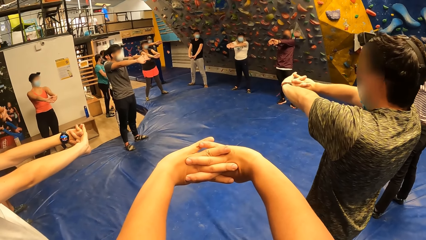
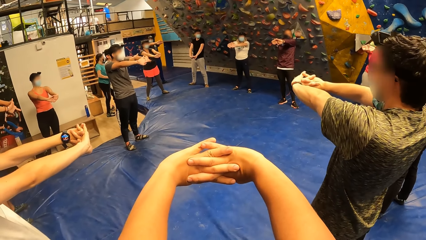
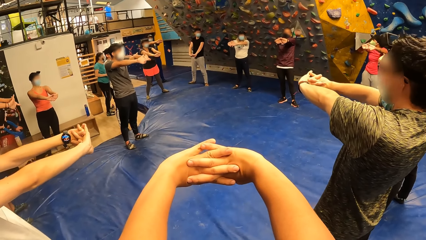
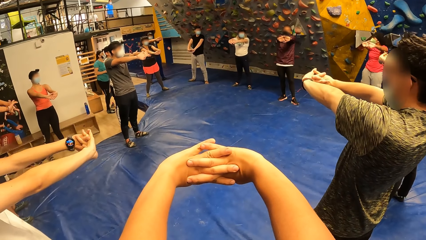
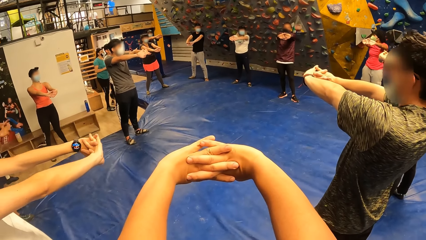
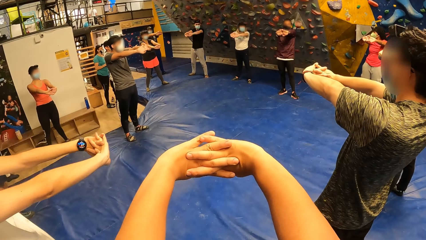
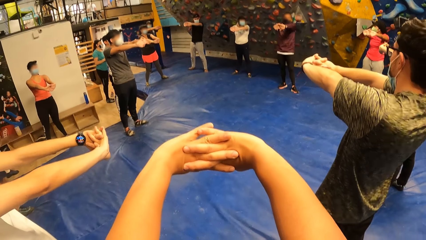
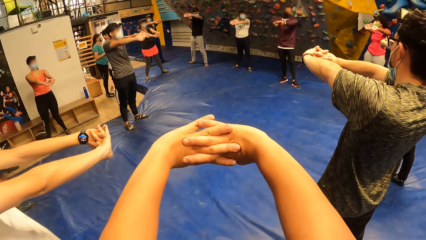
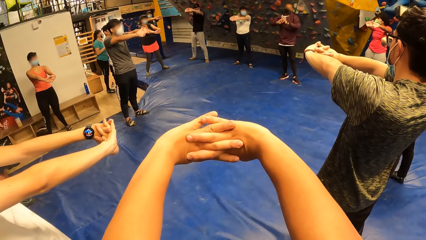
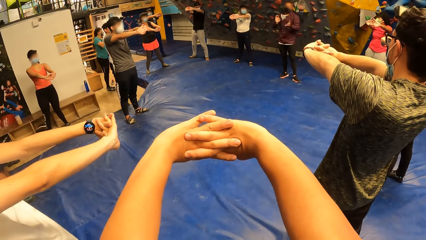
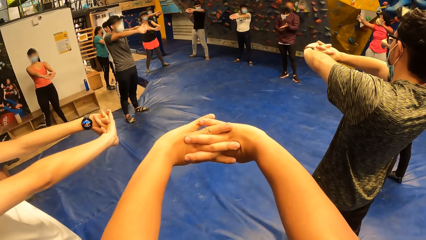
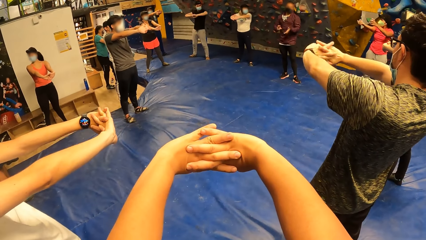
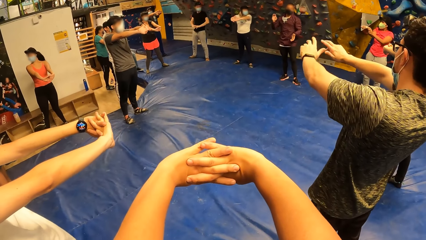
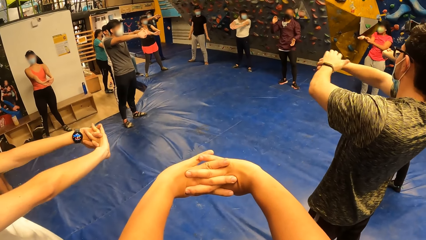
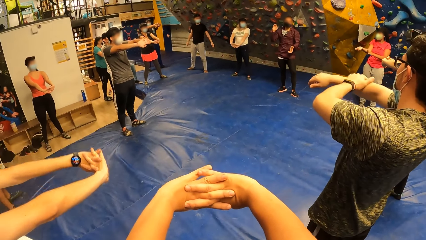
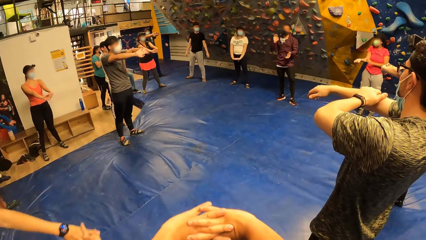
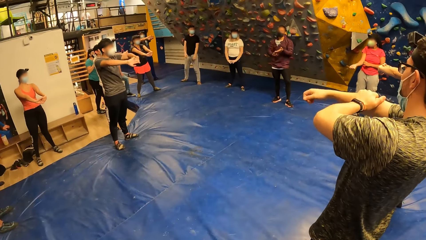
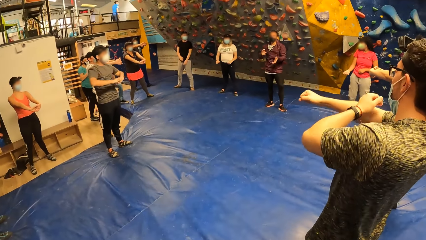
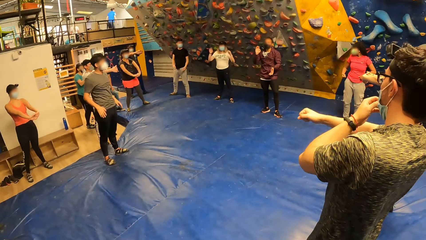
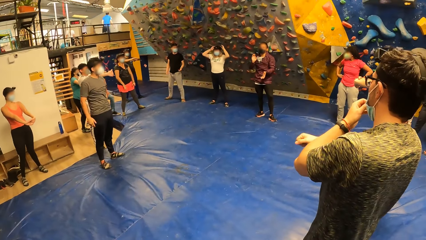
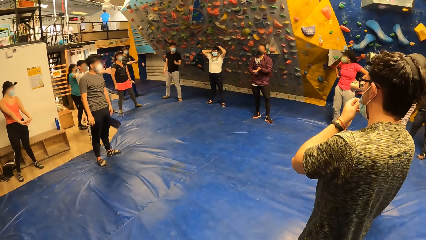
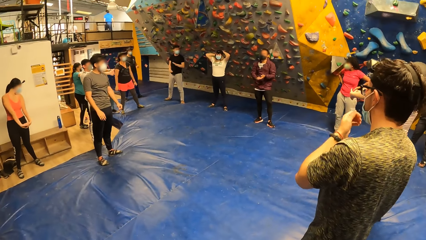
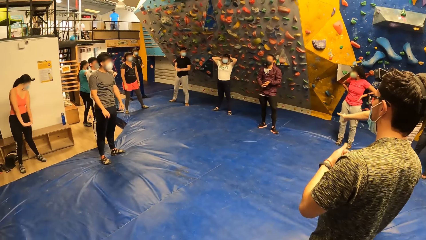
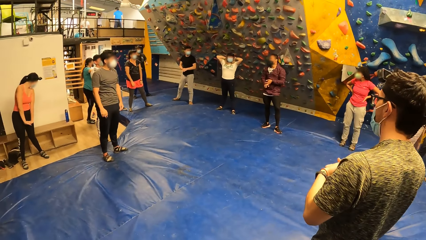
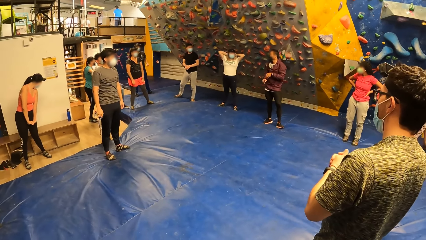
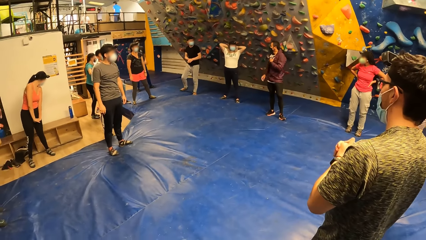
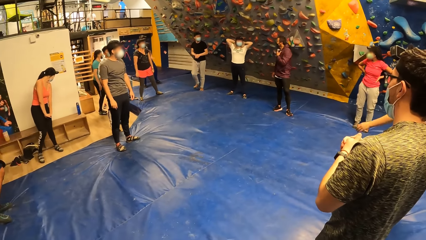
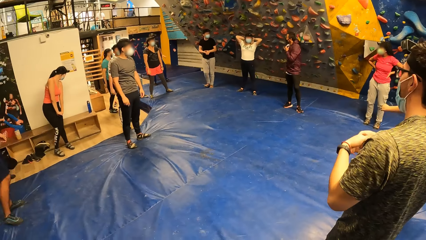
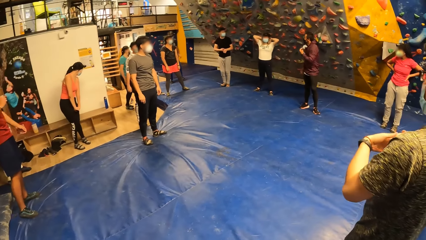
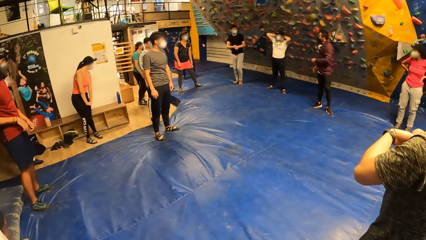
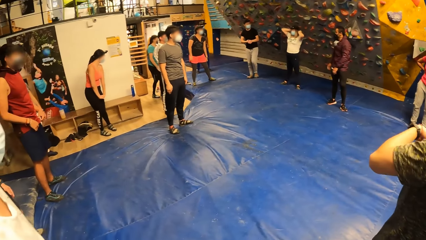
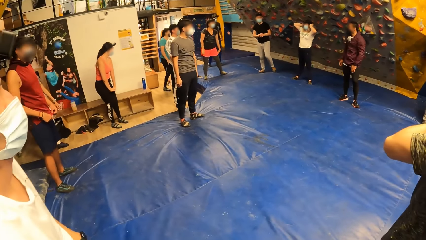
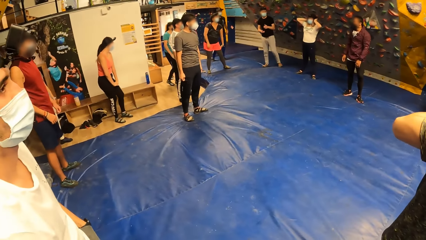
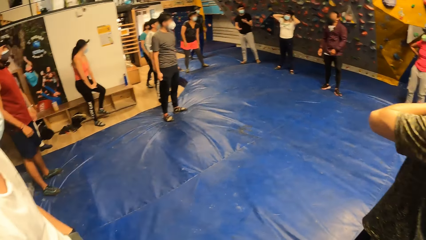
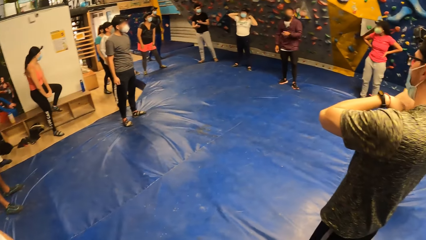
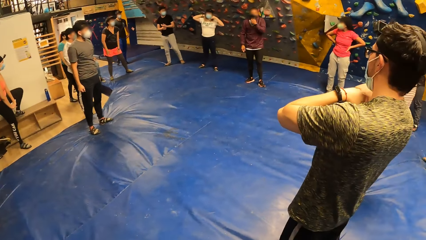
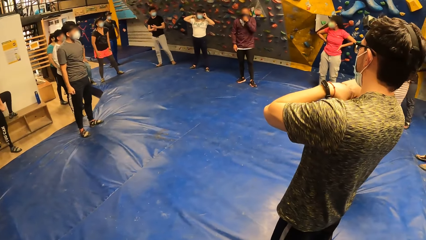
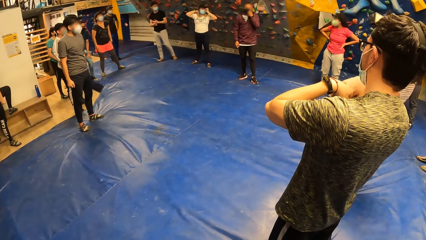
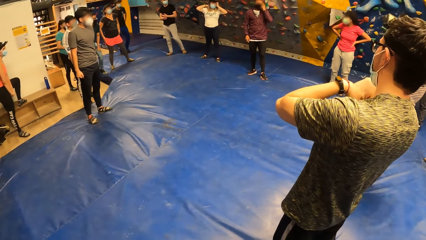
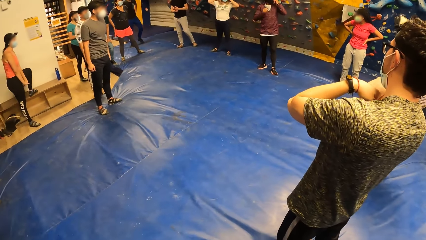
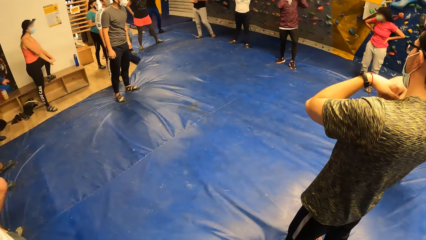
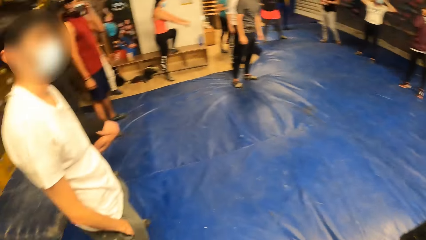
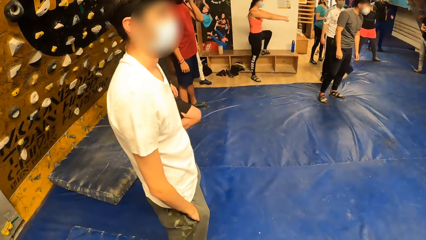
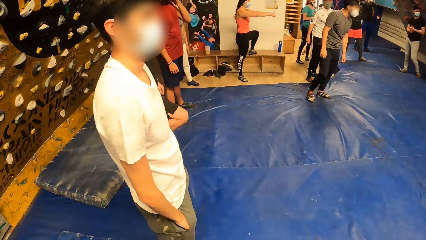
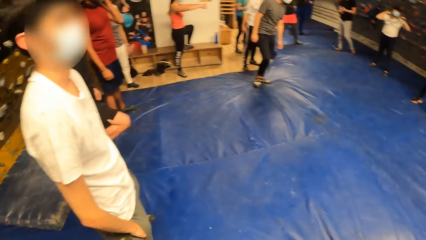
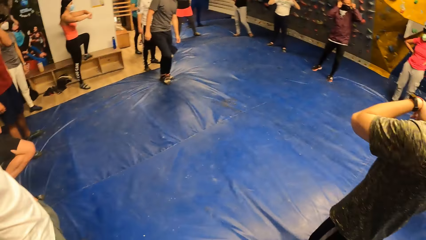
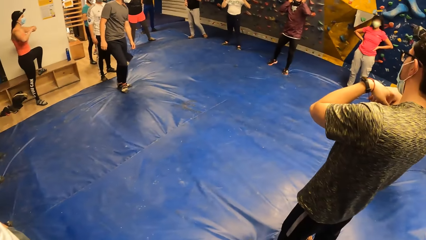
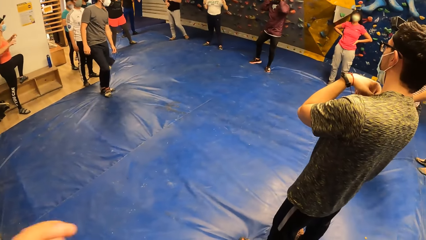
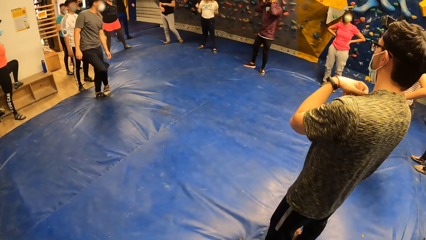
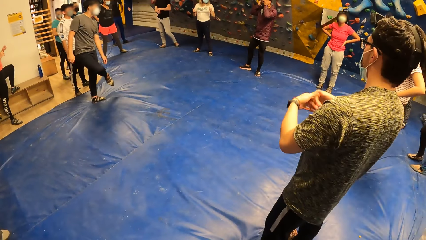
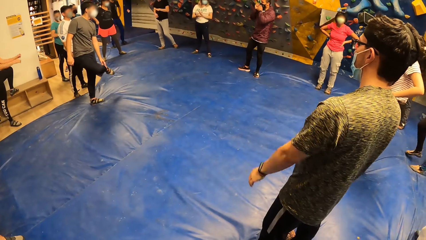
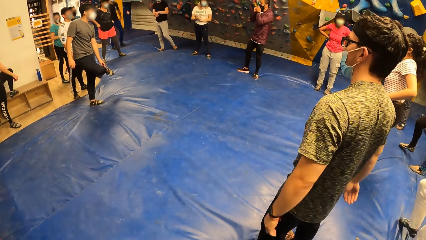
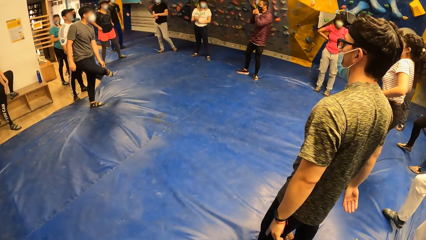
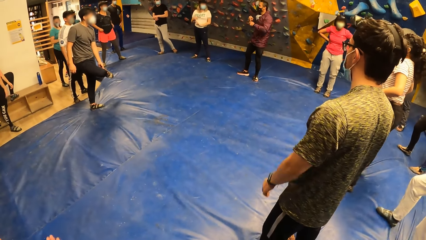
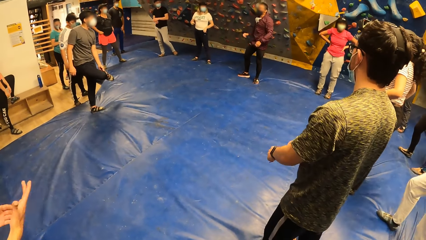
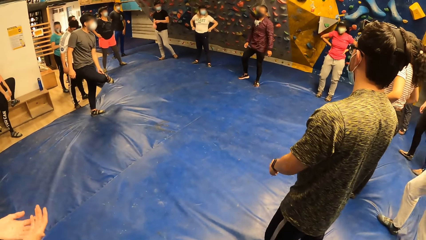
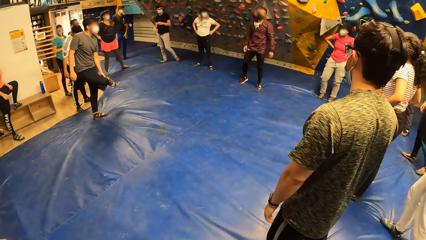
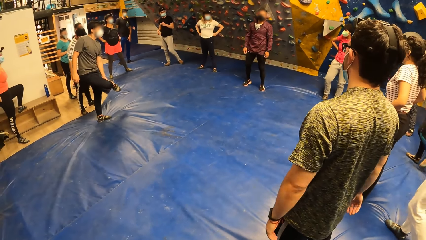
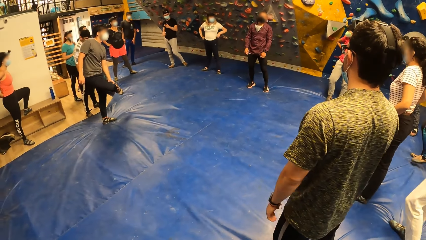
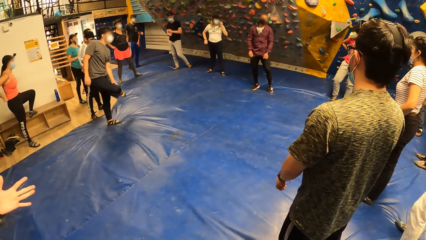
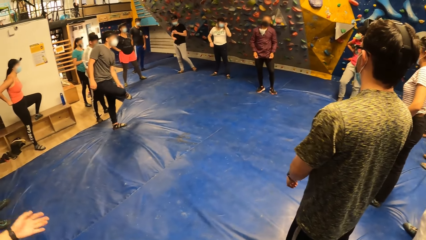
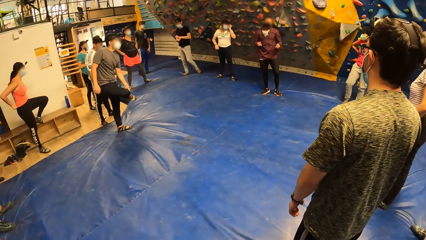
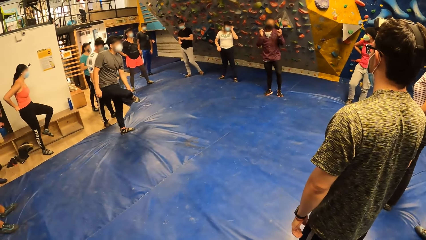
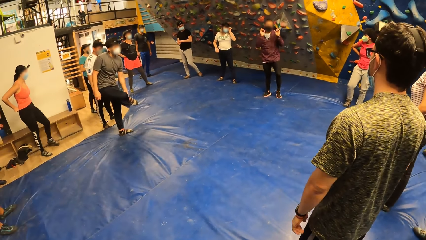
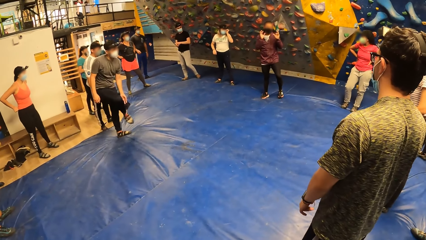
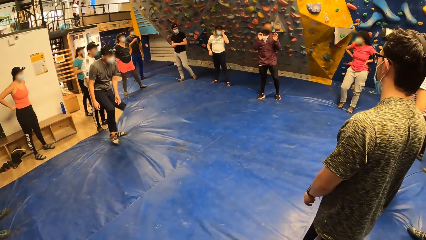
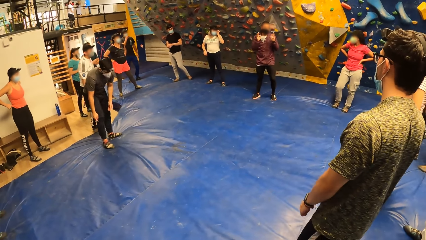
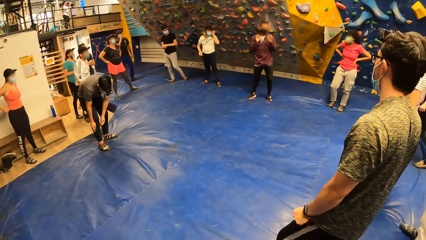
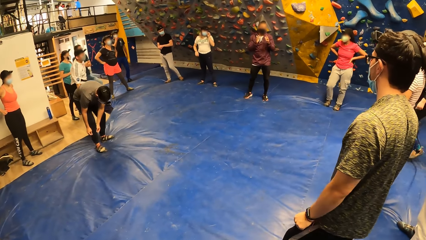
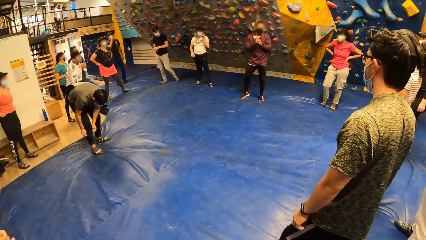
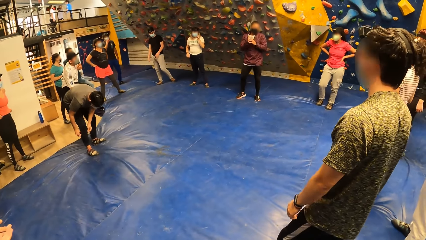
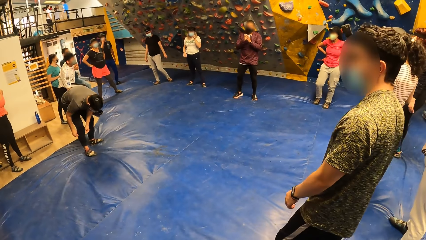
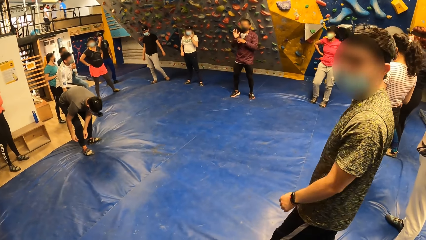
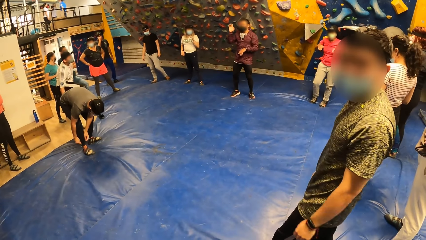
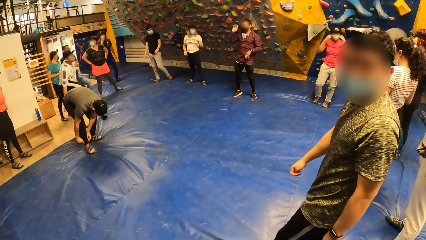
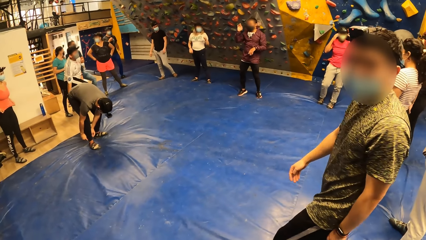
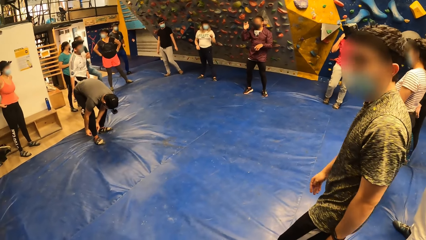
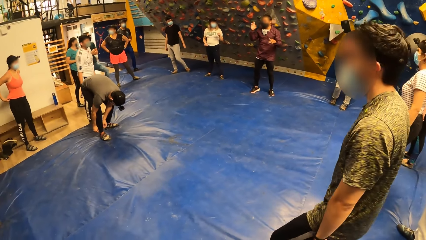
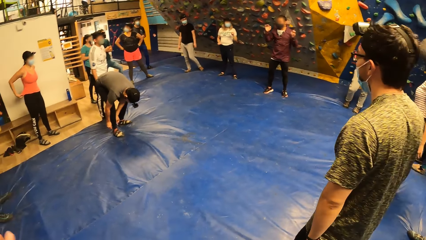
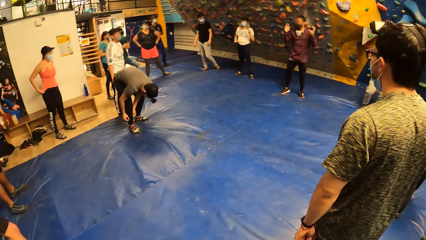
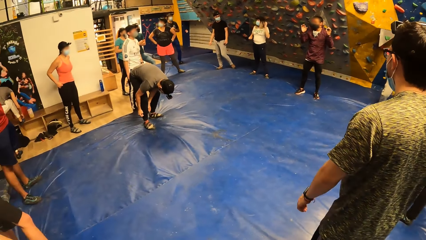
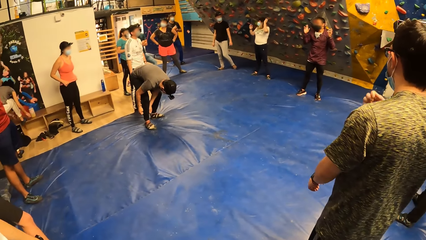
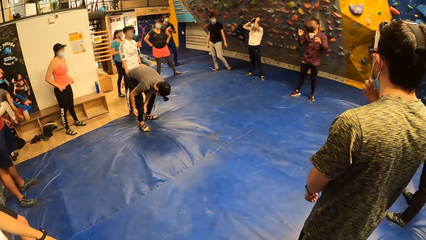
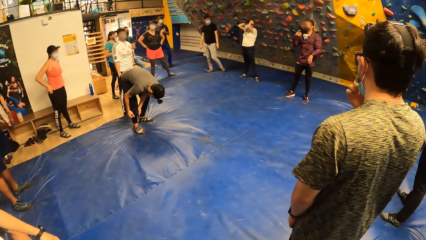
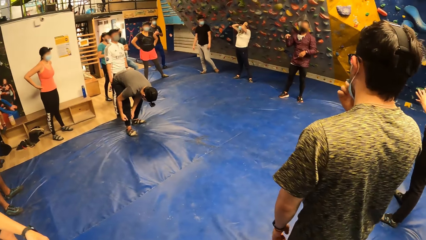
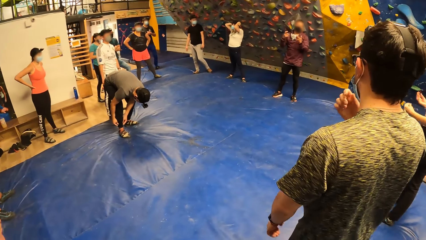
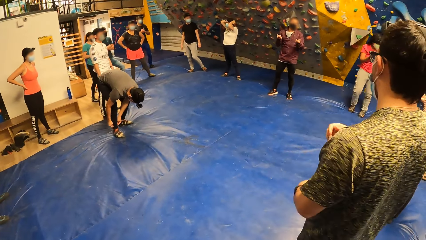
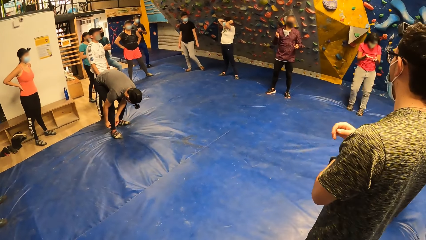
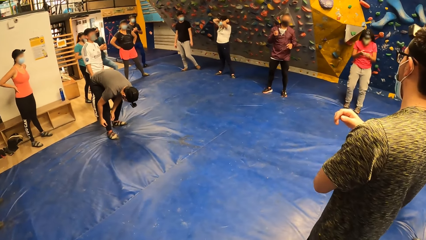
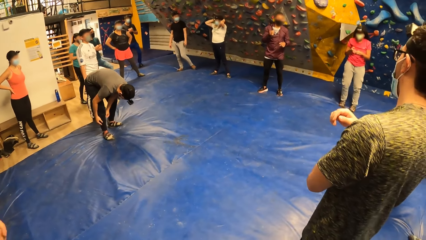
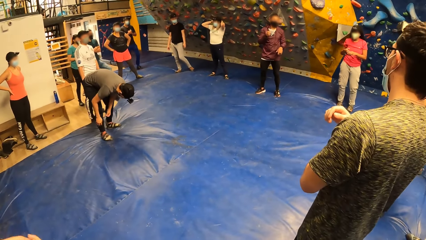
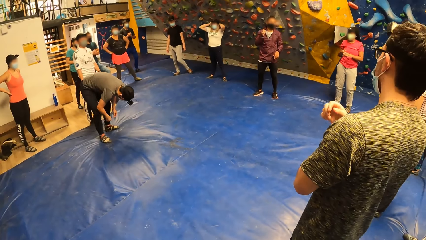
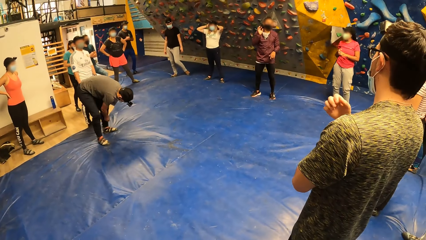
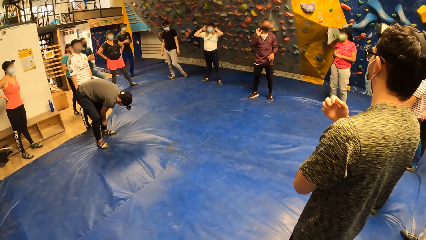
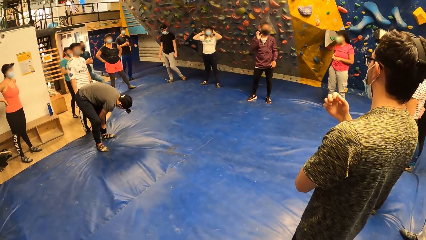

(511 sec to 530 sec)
A man claps his hands. Another man touches his right sandal with his left hand. The first man touches his face mask. The second man adjusts his trousers with his two hands. The first man moves his hands. A third man looks at the camera wearer.
